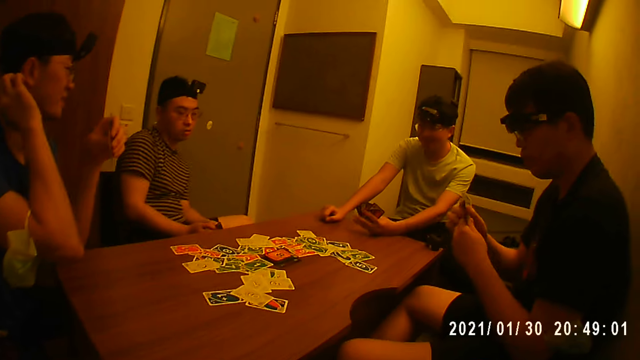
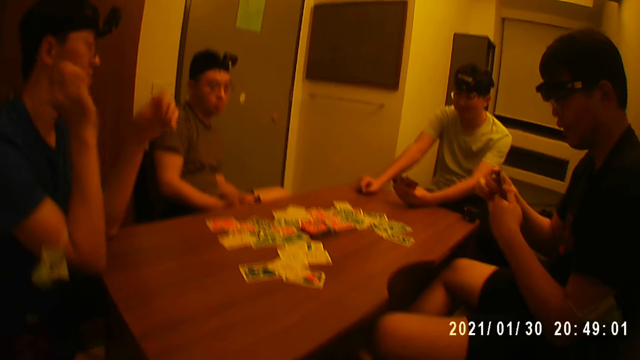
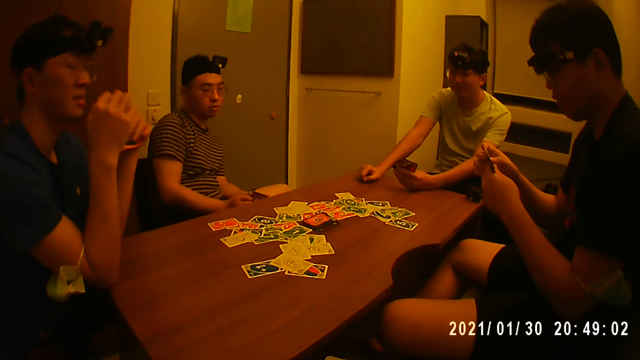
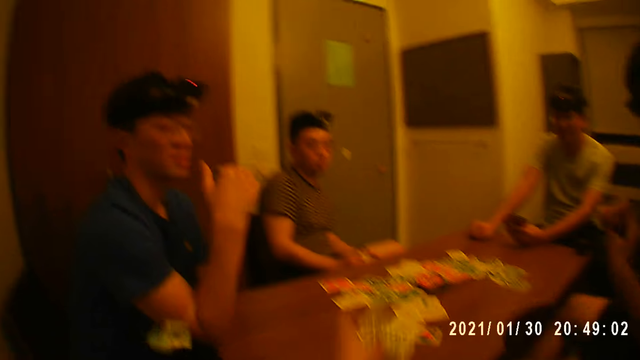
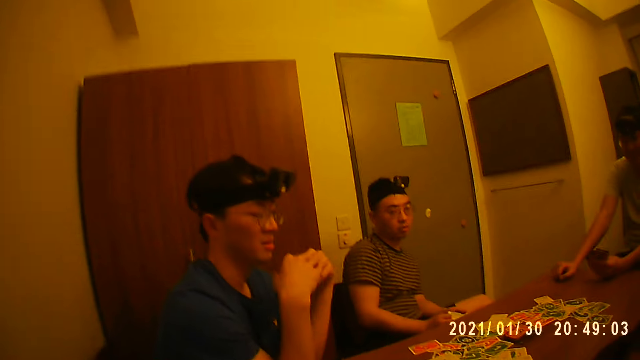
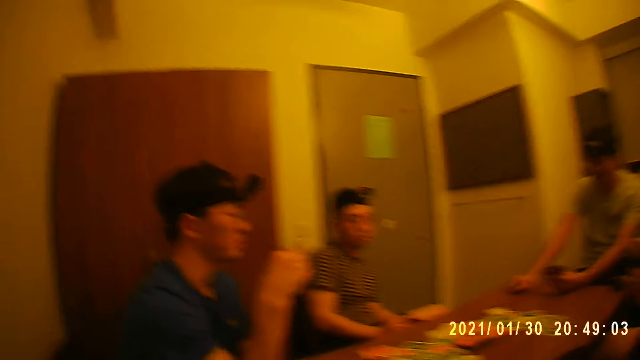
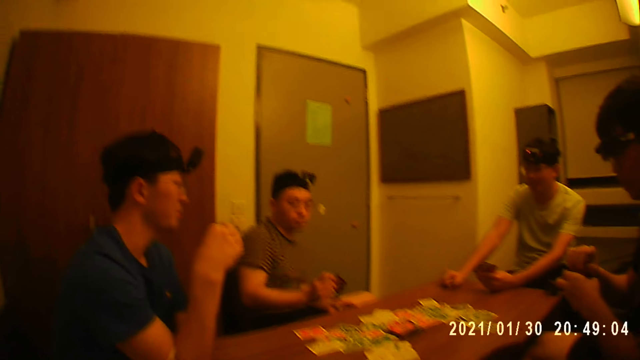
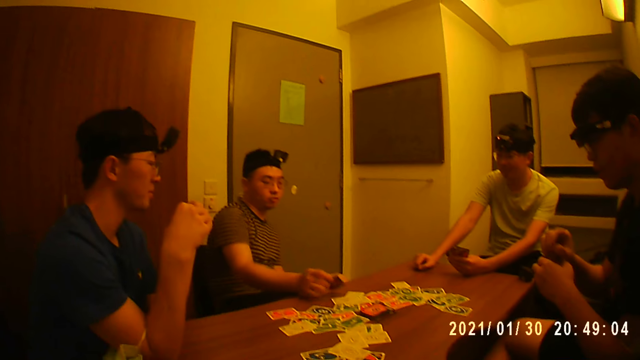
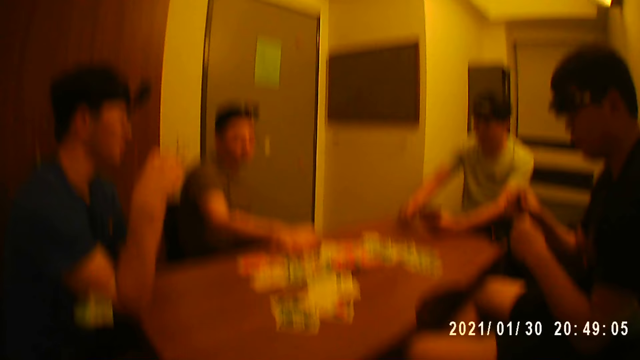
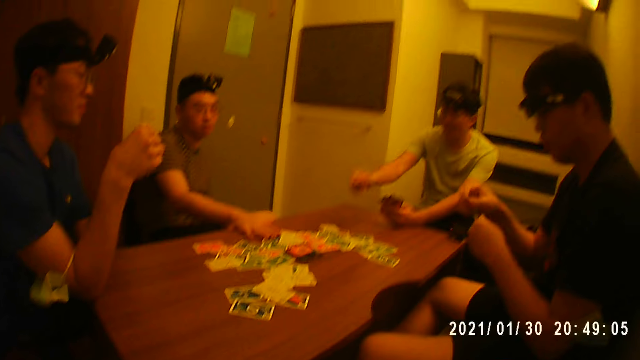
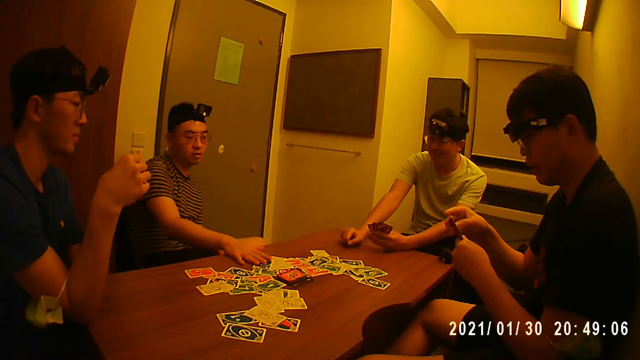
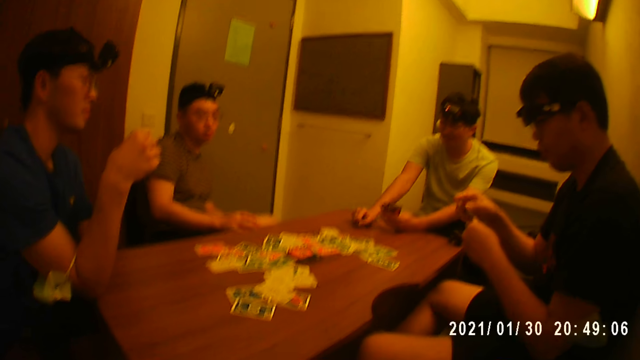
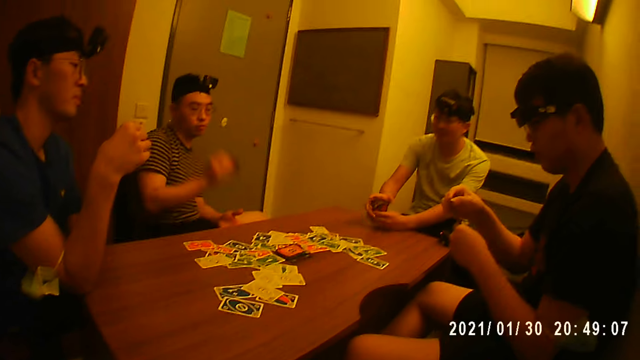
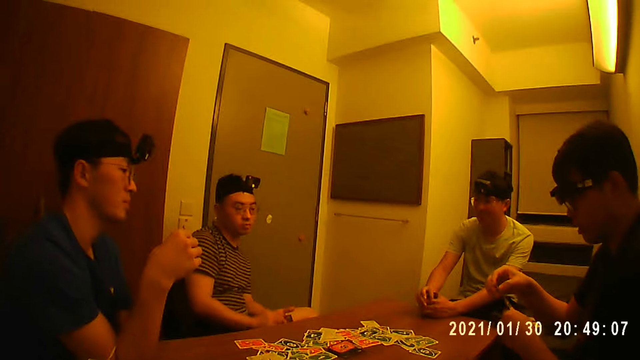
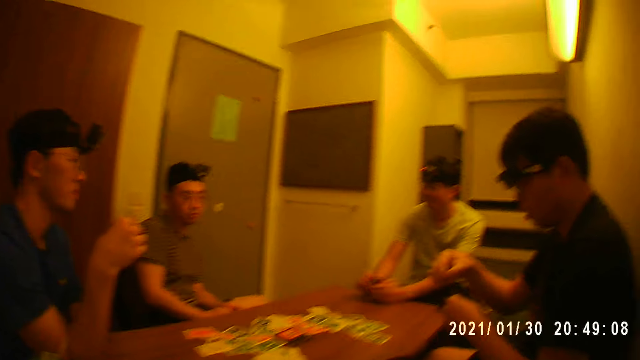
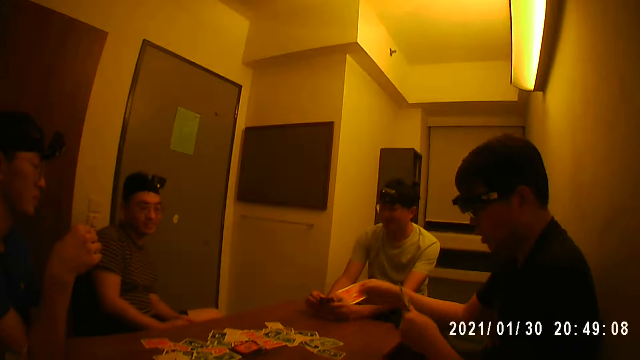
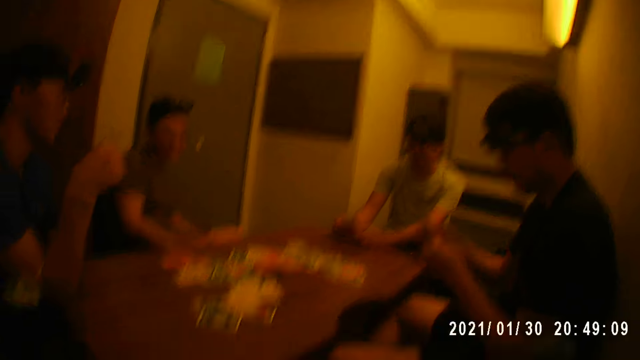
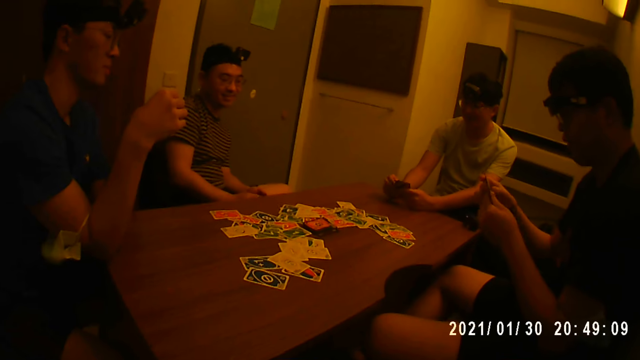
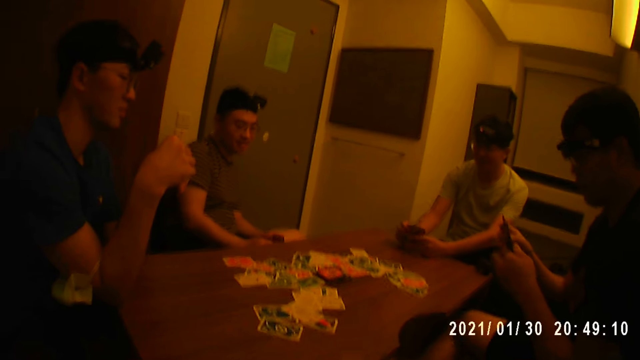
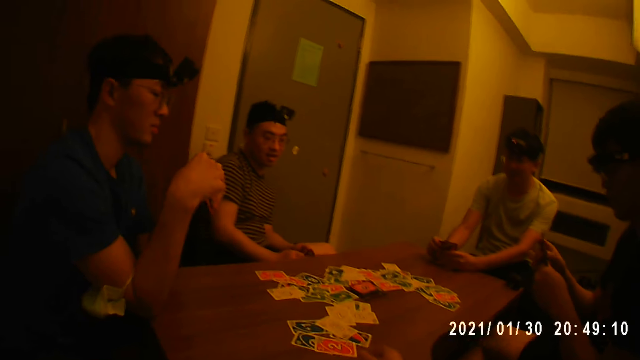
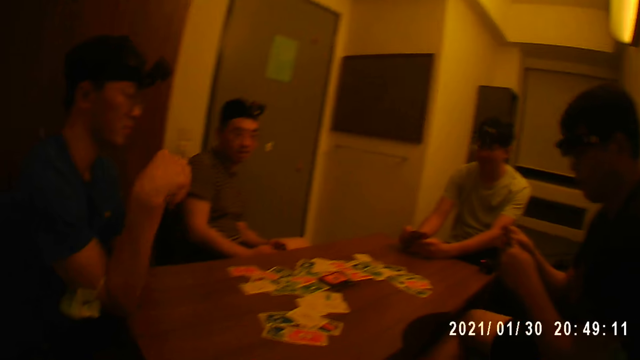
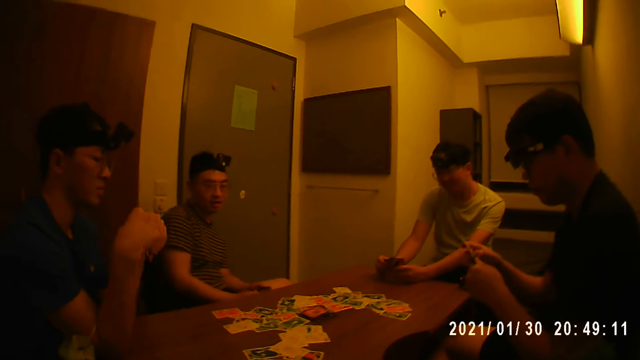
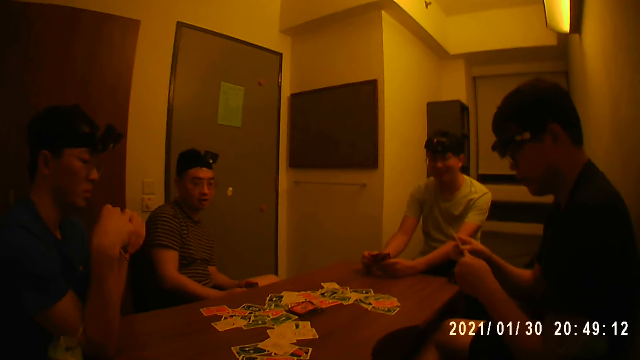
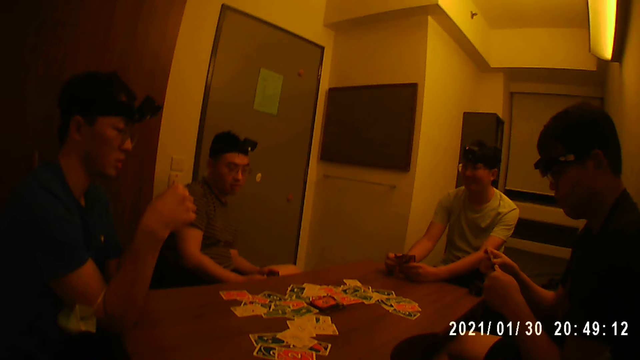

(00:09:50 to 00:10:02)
A man puts a card on a table. The camera wearer puts a card on the table. Another man places a card on the table with his right hand. A third man places a card on the table with his right hand. The first man places a card on the table with his right hand. The camera wearer places a card on the table with his right hand.

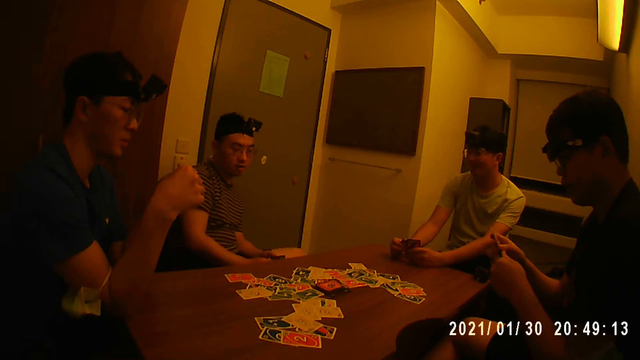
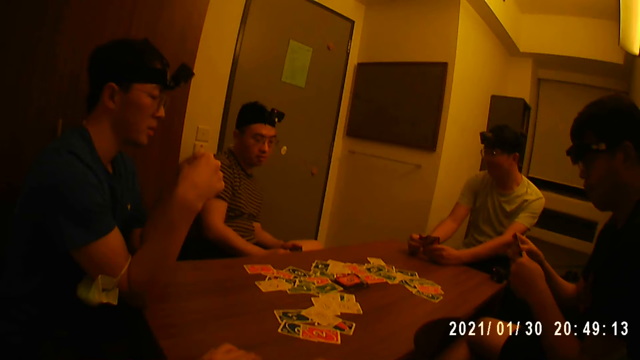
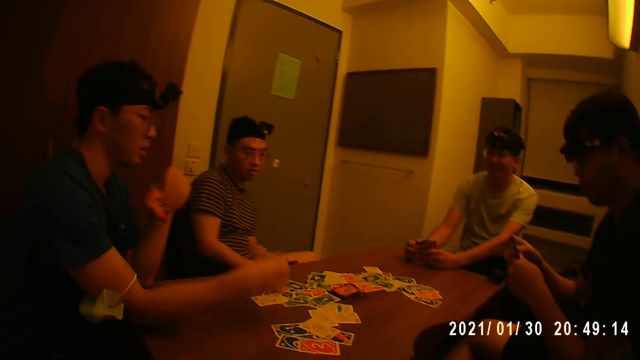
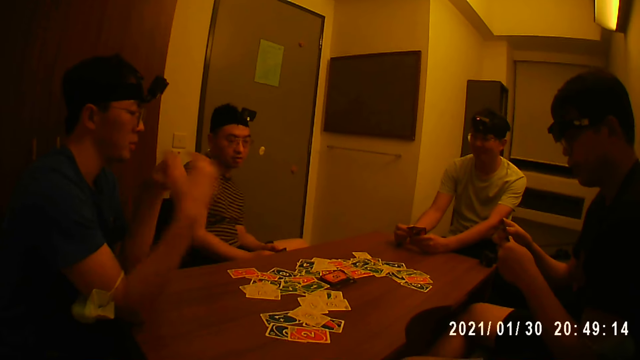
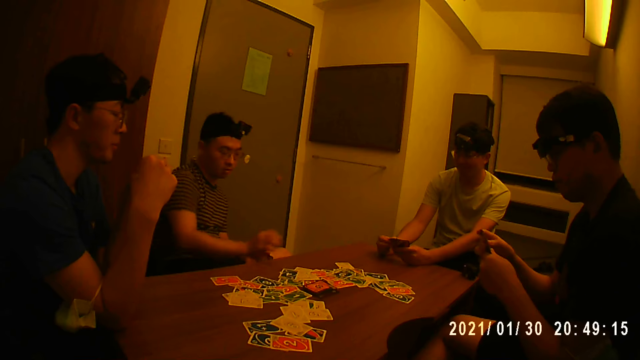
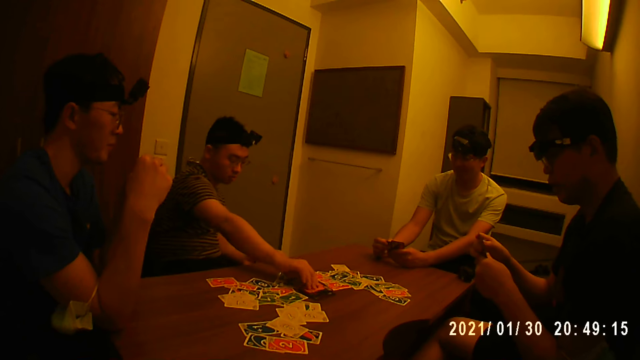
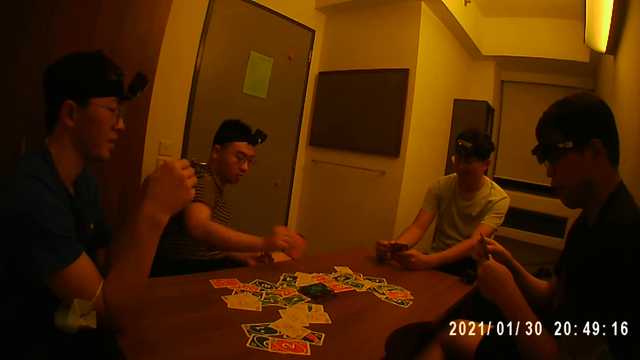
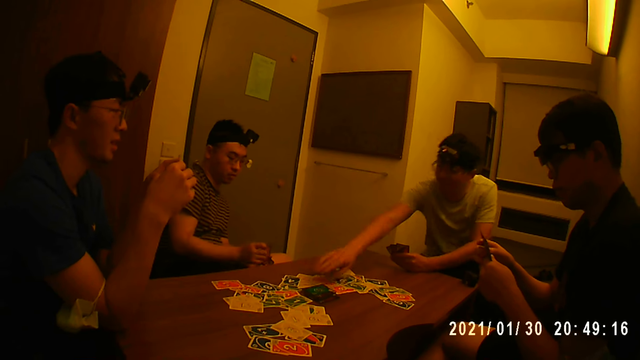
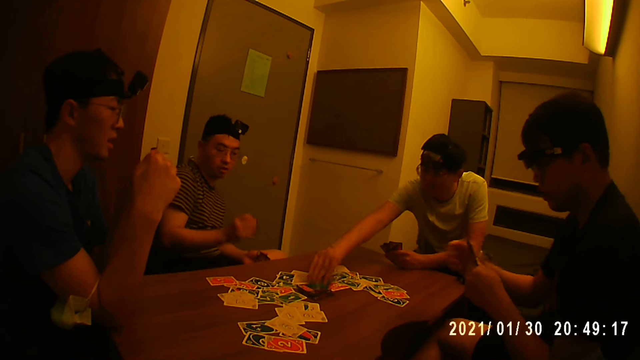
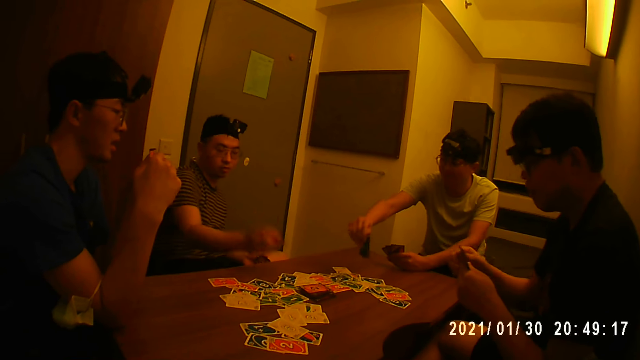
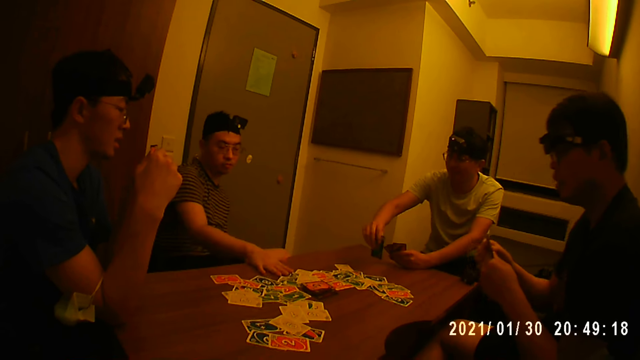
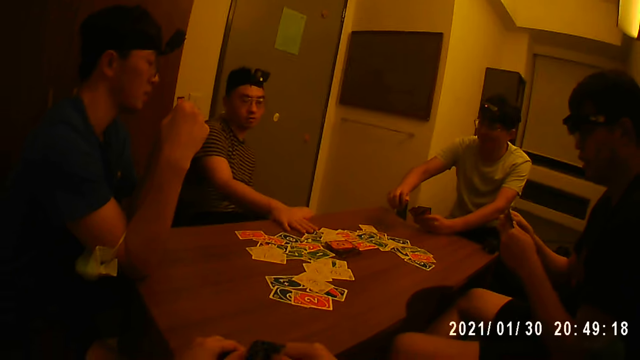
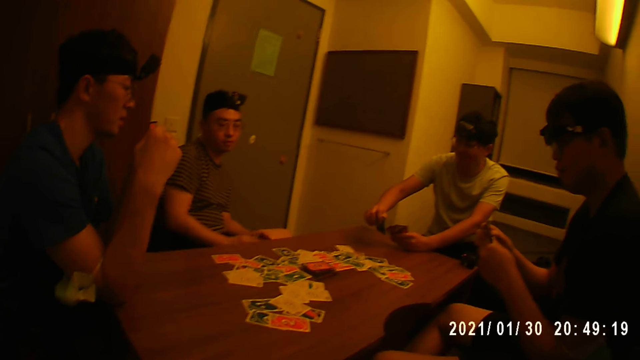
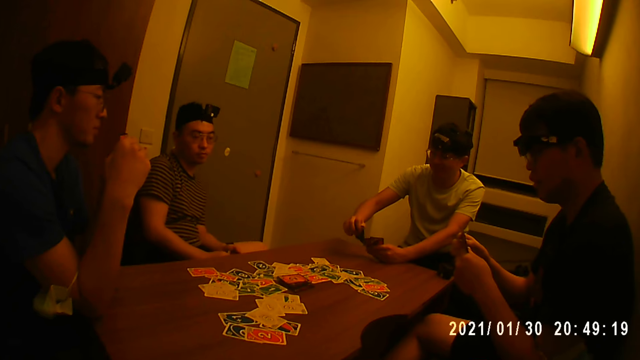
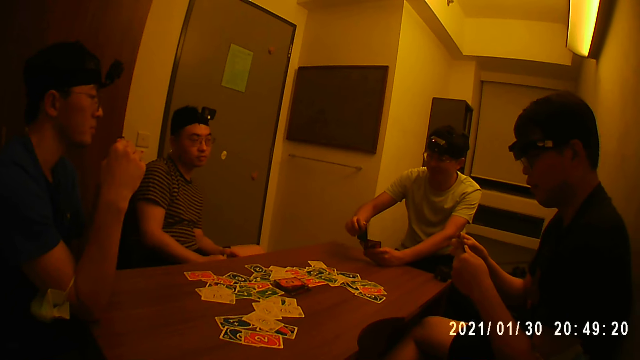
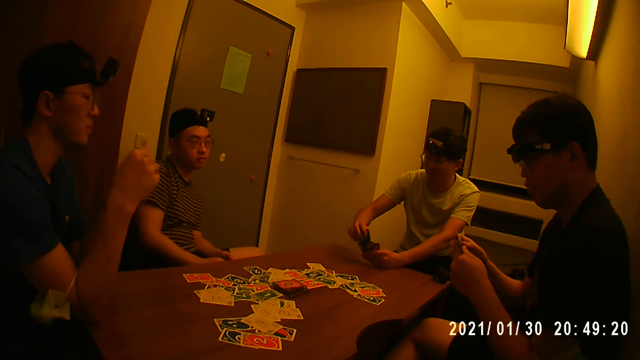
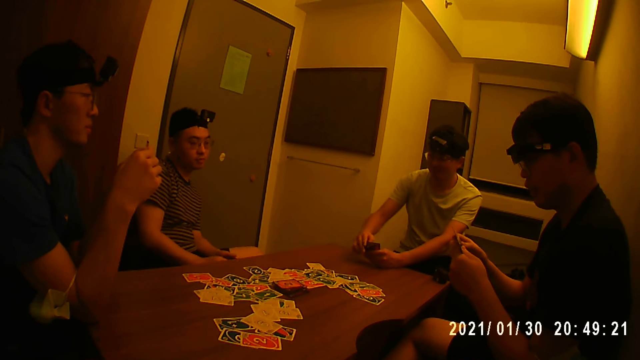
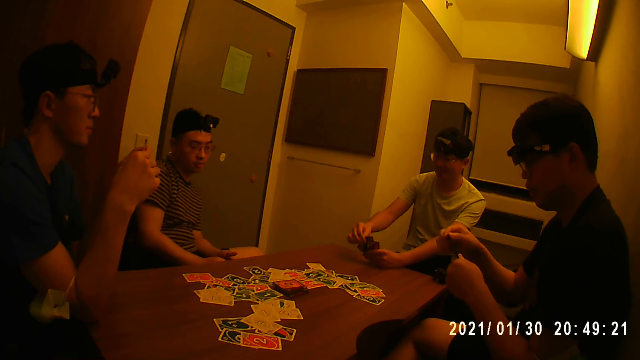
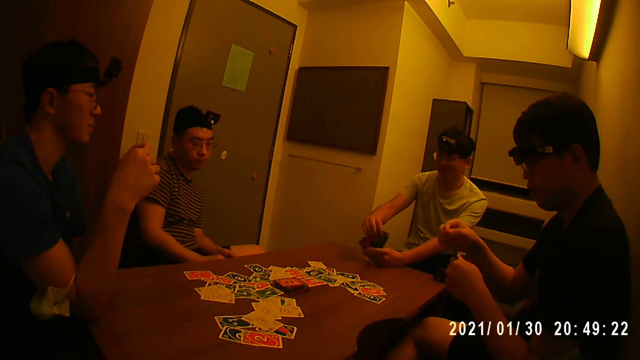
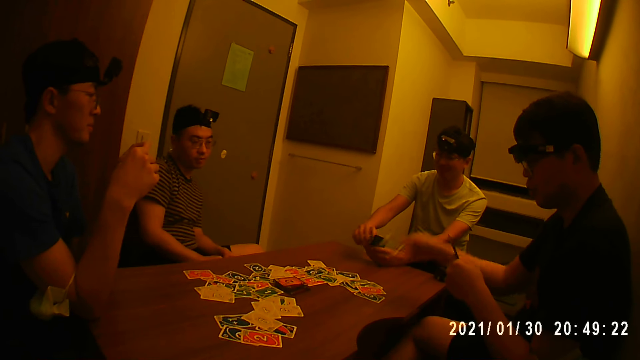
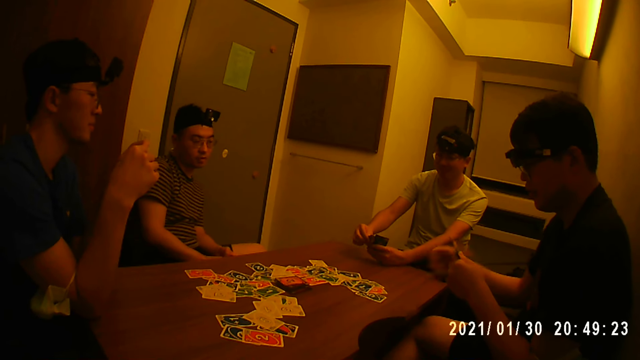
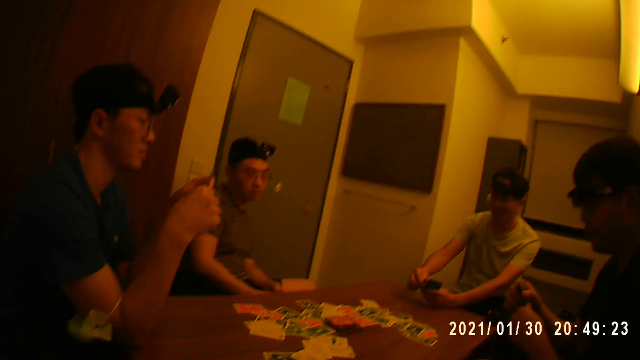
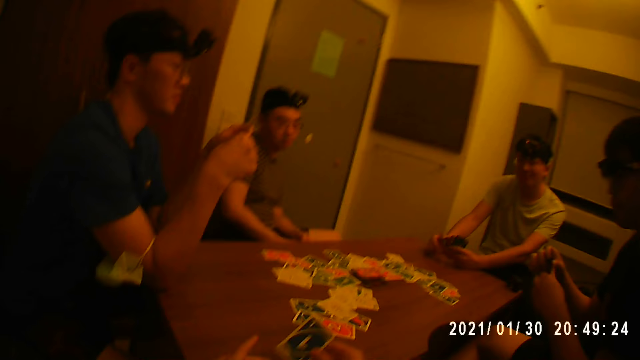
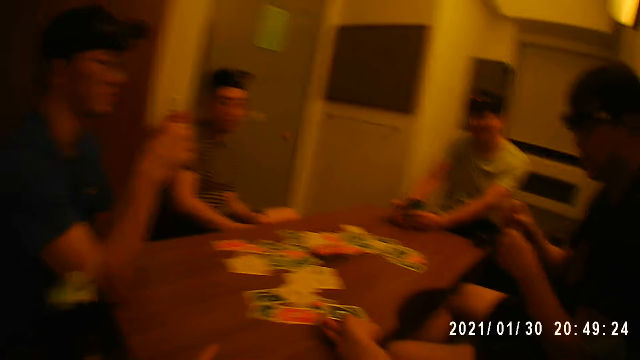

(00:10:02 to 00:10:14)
A man places a card on the table with his right hand. Another man picks a card from the table with his right hand. A third man picks a card from the table with his right hand. A fourth man places a card on the table with his right hand. The second man puts a card on the table. The fourth man puts a card on the table.
